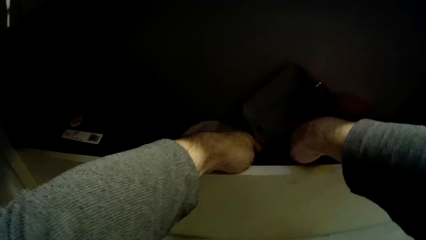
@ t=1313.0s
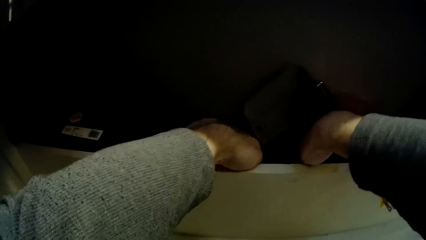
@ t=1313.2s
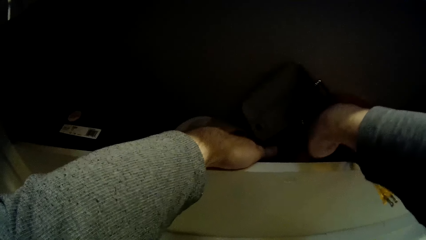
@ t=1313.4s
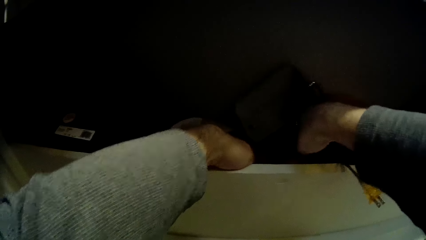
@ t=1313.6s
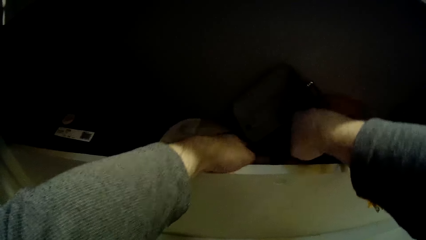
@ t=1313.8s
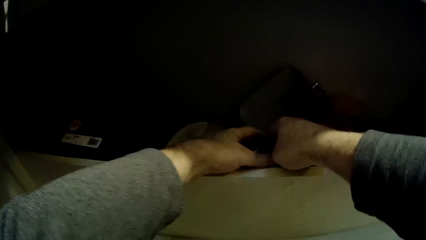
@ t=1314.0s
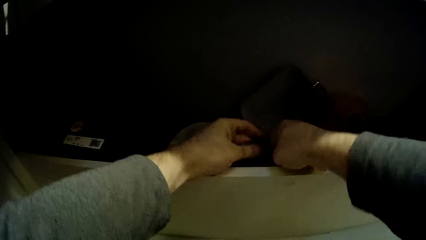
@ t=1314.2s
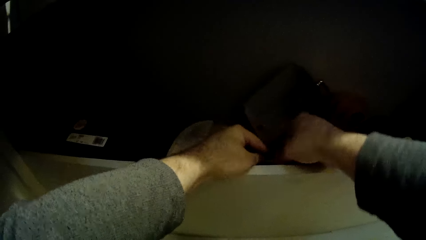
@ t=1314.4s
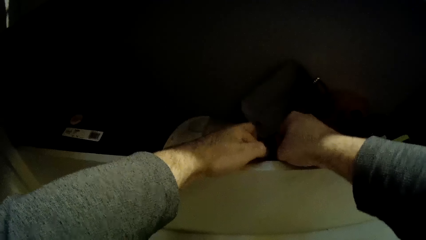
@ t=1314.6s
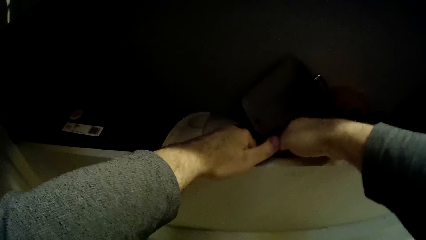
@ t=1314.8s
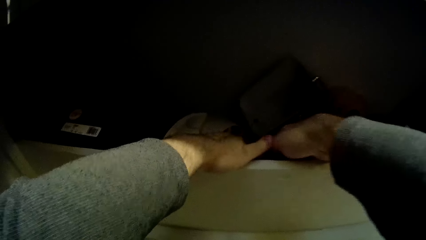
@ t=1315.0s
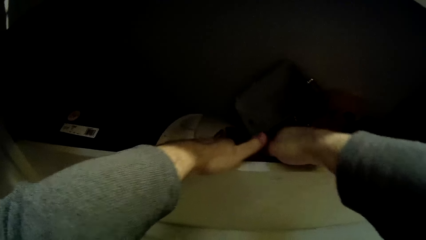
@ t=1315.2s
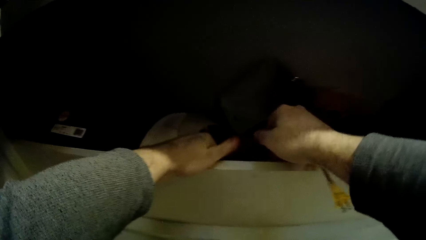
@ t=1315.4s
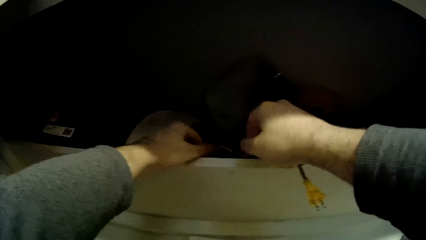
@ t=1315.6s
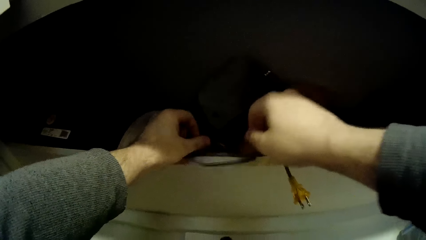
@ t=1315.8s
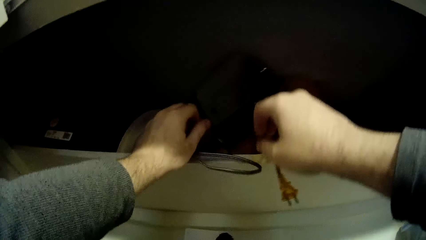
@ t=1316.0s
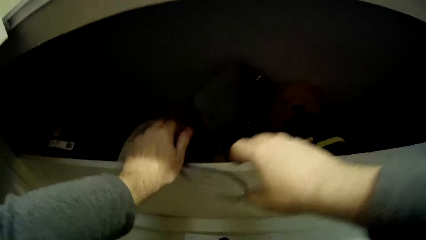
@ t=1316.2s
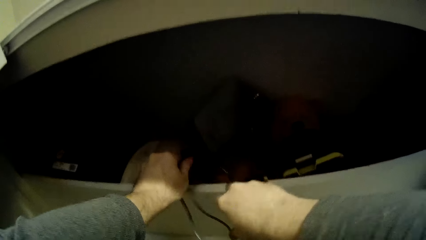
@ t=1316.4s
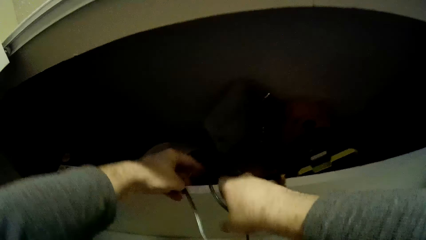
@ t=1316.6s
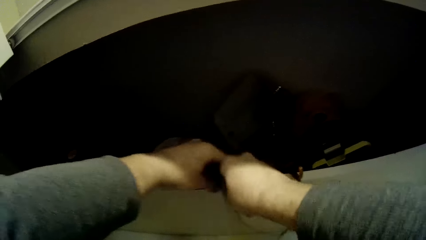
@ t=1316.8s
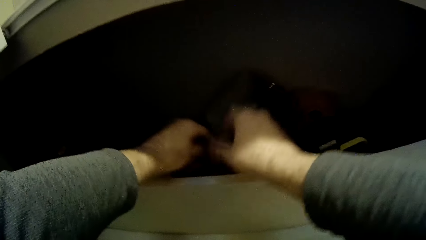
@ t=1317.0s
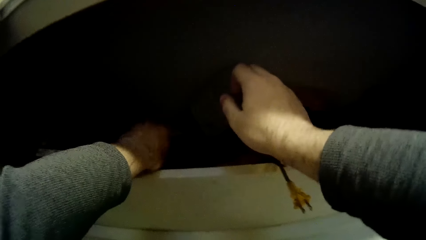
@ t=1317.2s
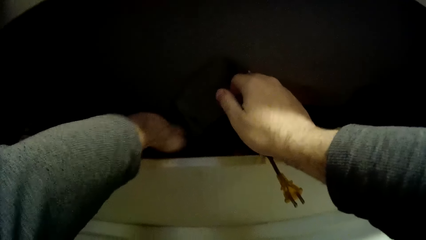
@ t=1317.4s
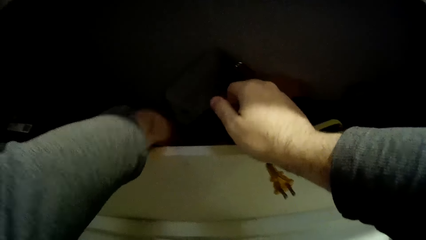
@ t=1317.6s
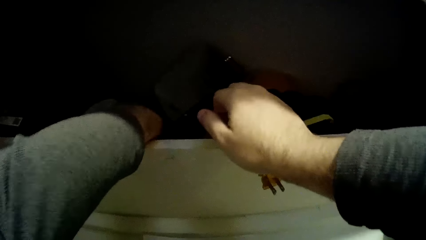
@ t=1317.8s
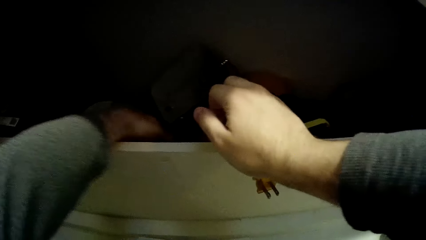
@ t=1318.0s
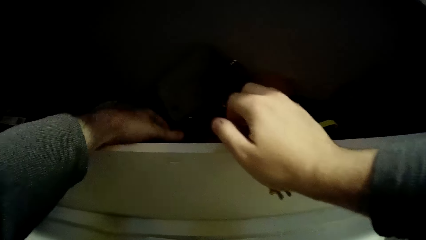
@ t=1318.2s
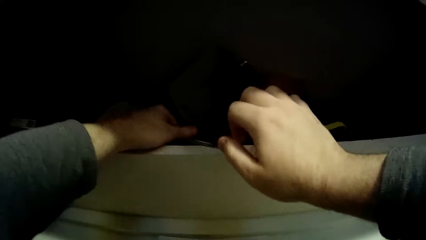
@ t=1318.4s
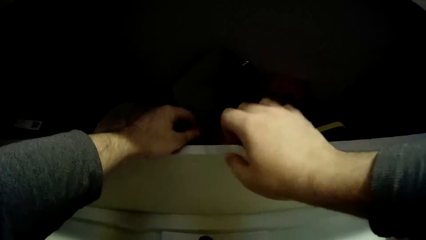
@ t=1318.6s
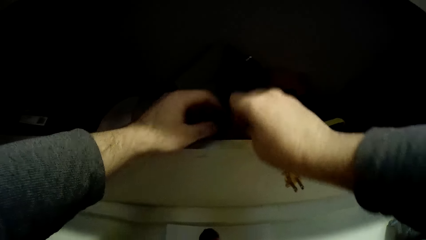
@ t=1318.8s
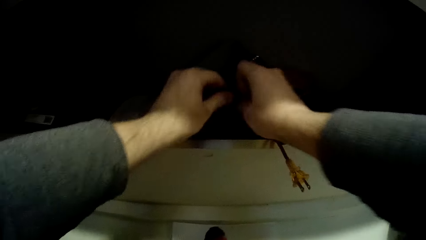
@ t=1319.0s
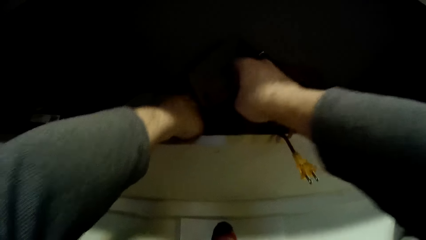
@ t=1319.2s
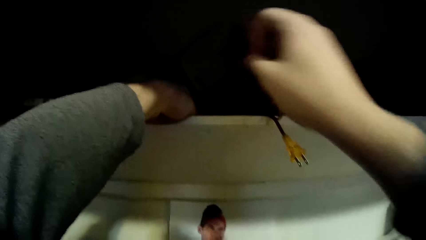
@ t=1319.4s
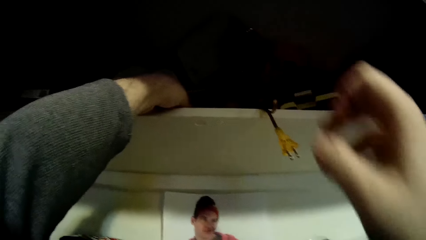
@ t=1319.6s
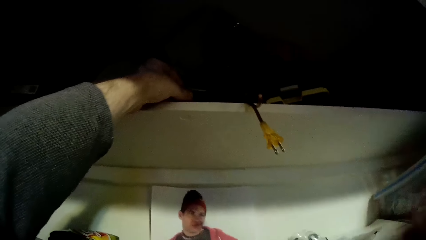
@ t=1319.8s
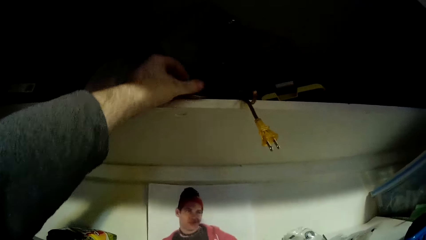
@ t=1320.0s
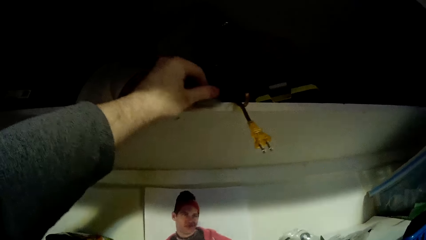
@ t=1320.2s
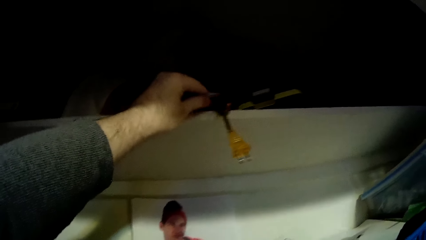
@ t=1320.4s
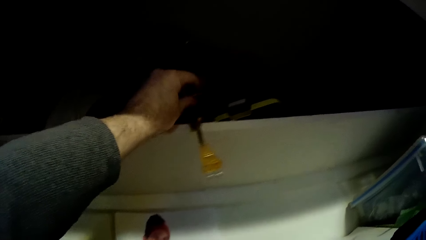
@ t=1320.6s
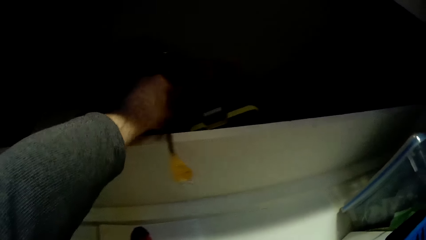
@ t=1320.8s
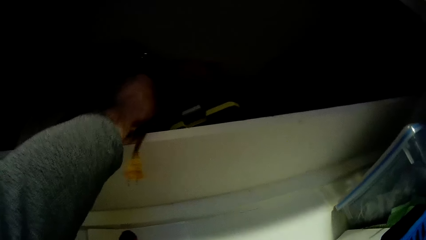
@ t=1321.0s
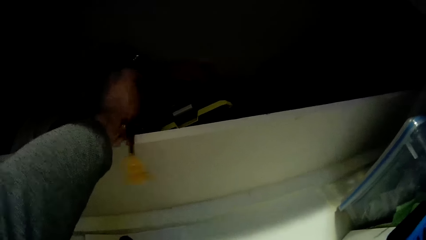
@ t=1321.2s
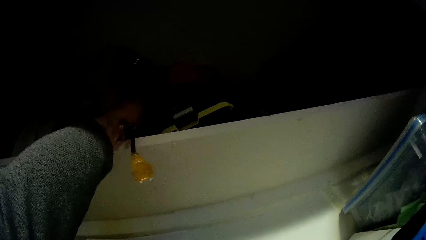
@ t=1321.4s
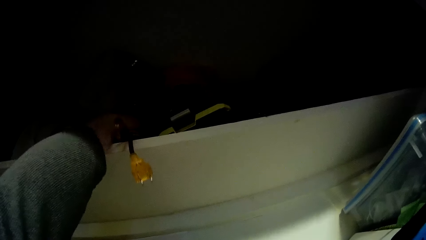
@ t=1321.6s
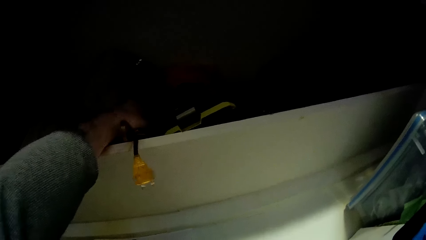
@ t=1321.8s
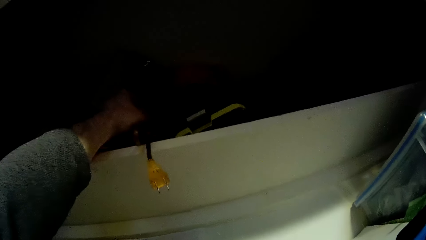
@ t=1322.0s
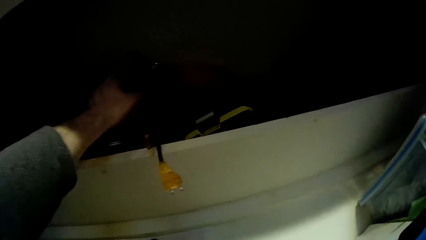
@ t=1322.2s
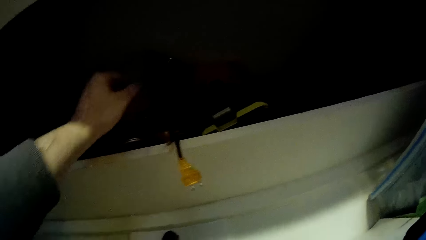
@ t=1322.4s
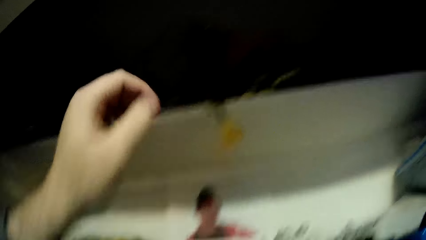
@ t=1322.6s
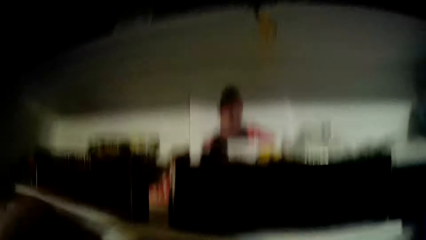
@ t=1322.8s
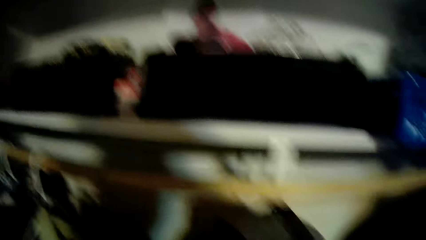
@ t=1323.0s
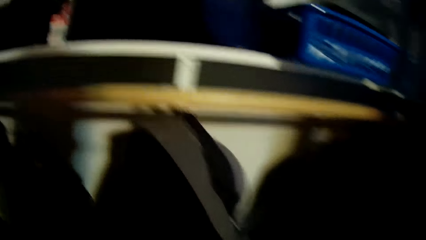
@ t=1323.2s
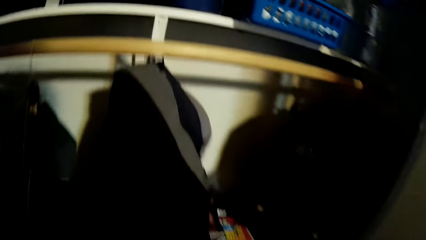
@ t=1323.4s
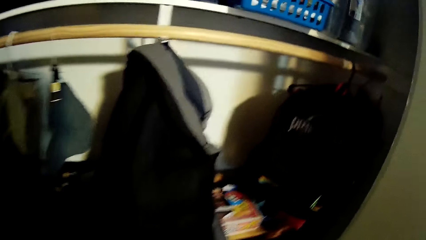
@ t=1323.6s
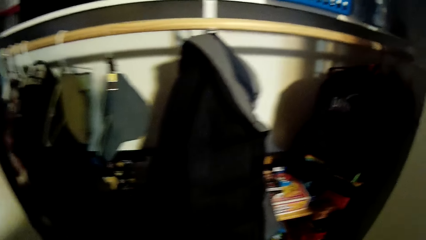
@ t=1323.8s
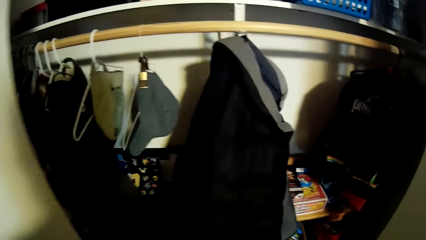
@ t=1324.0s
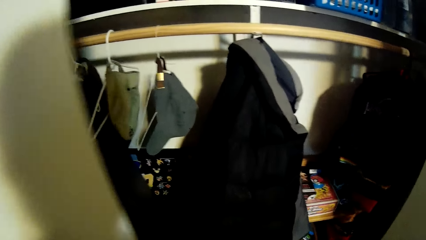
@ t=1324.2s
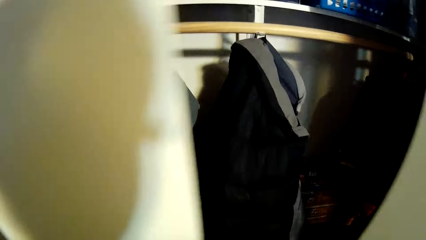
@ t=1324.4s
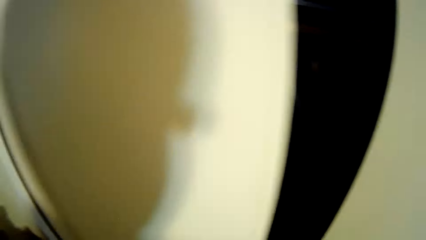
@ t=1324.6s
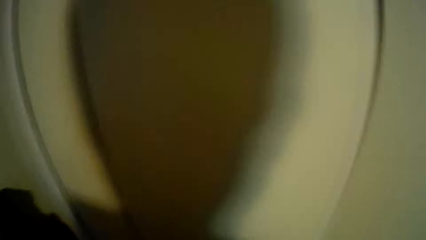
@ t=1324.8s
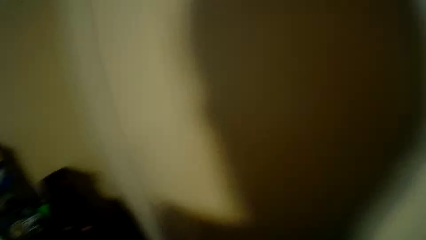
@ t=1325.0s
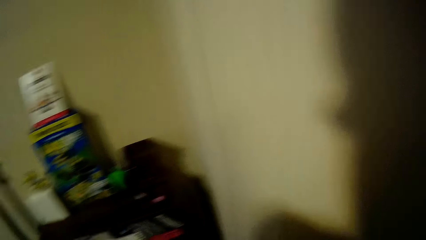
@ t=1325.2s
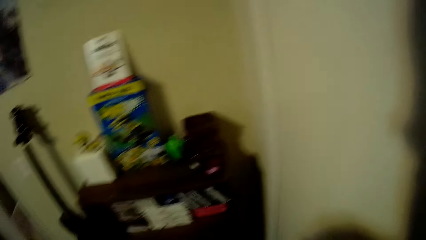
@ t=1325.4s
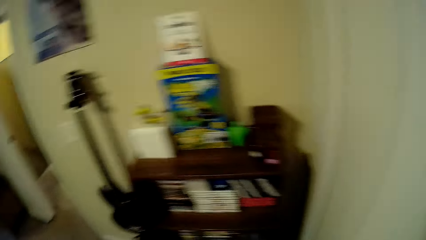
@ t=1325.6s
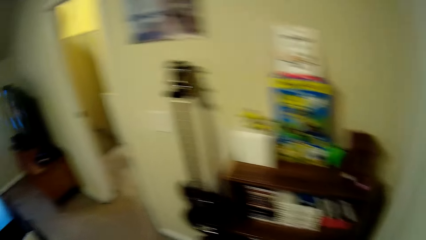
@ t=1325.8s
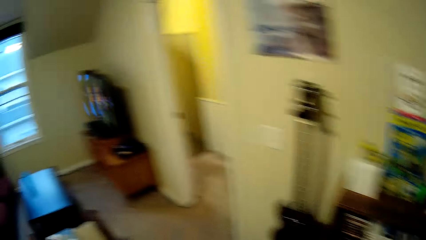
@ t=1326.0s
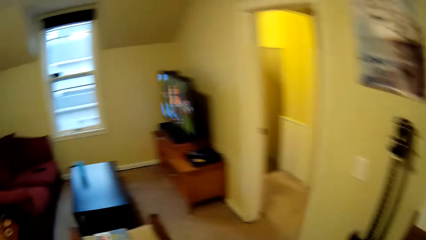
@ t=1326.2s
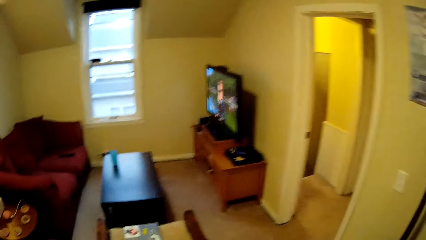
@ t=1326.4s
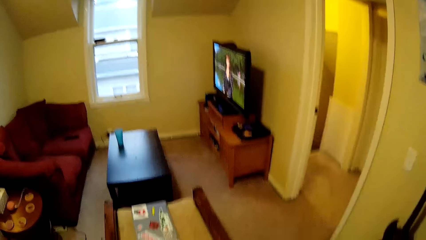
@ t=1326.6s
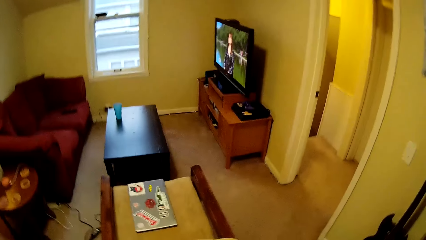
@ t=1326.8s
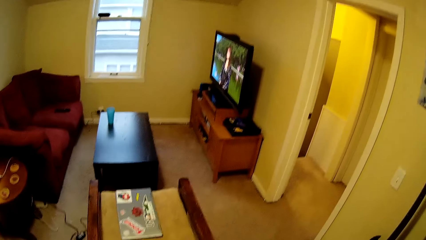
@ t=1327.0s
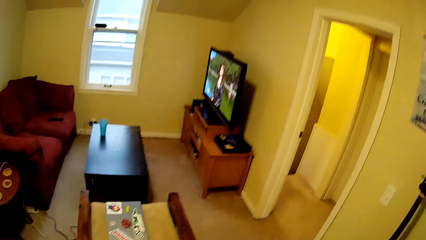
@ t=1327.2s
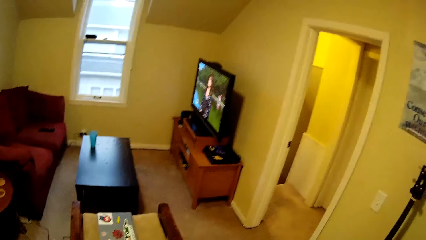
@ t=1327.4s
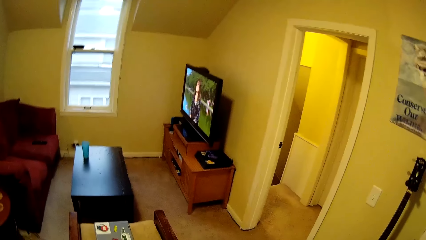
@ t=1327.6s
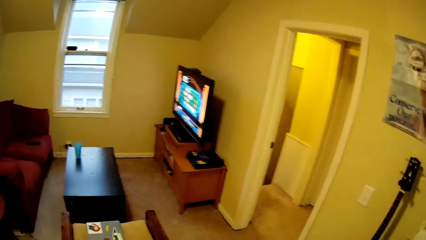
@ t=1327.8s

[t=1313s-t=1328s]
The camera wearer closes the cabinet. They walk in the house. They look at the living room. They fix the camera.
